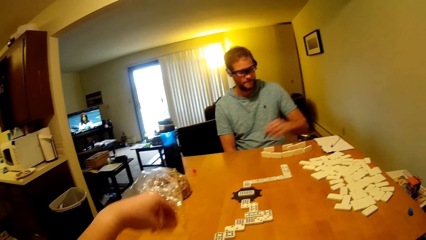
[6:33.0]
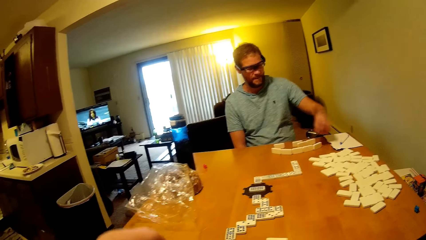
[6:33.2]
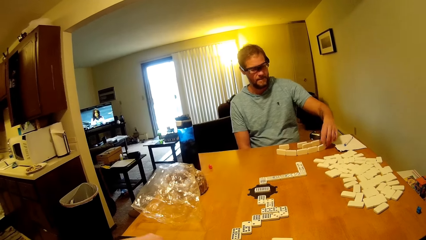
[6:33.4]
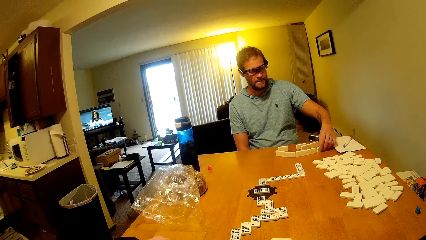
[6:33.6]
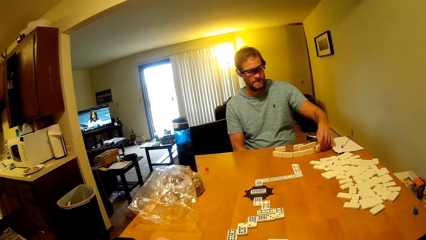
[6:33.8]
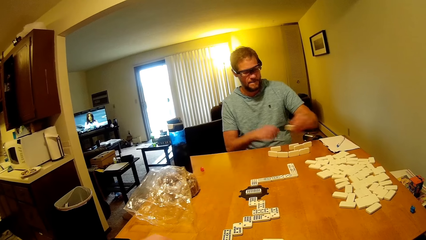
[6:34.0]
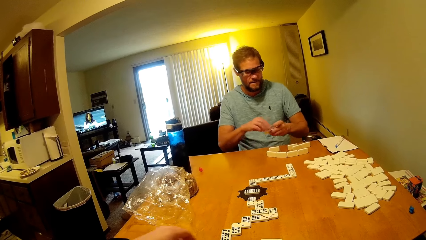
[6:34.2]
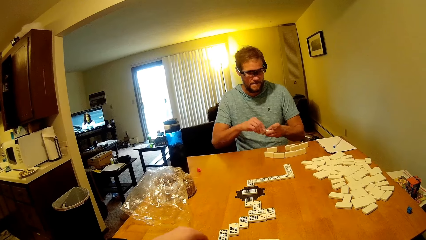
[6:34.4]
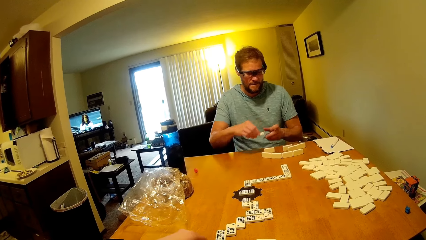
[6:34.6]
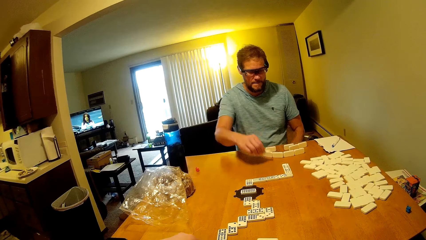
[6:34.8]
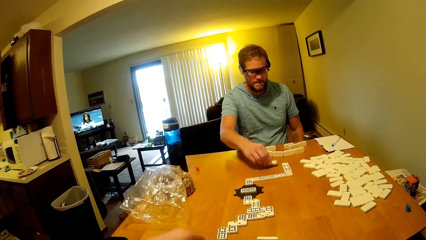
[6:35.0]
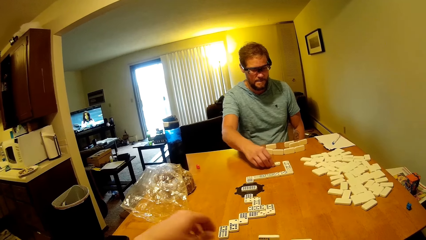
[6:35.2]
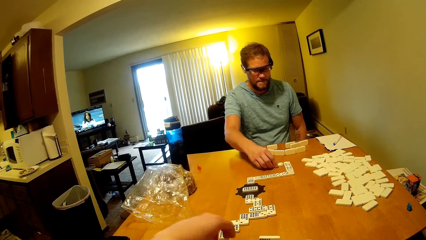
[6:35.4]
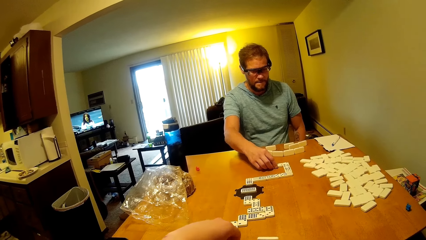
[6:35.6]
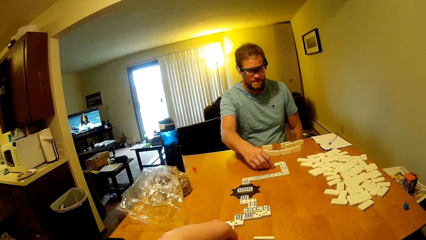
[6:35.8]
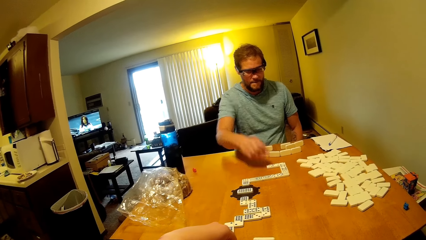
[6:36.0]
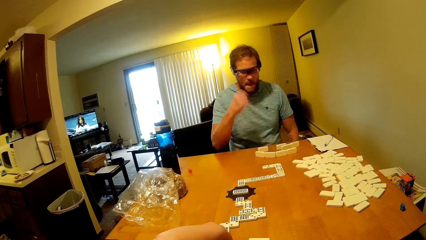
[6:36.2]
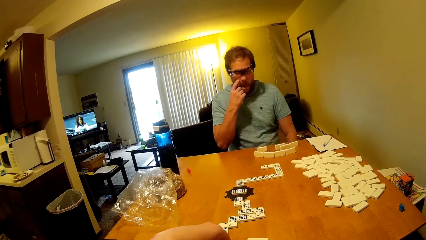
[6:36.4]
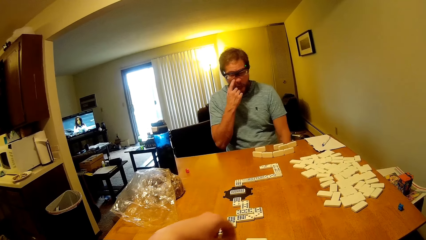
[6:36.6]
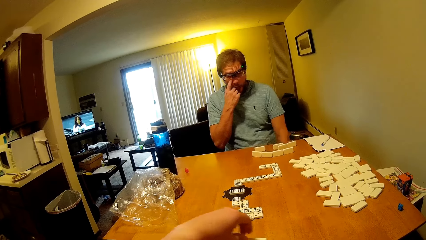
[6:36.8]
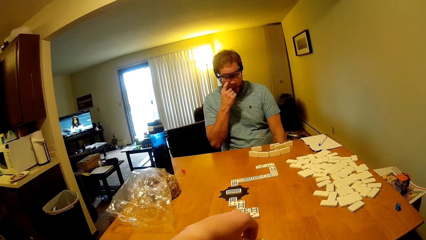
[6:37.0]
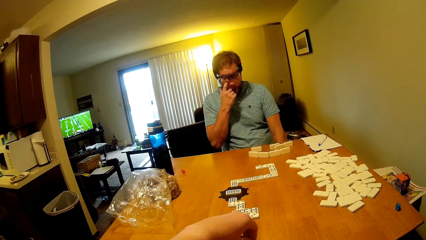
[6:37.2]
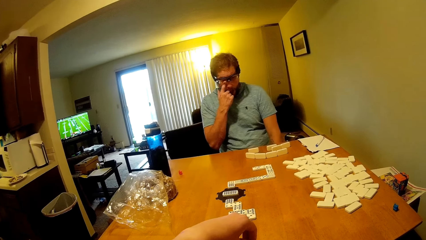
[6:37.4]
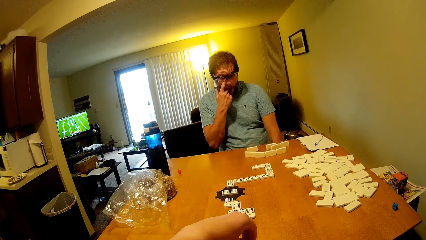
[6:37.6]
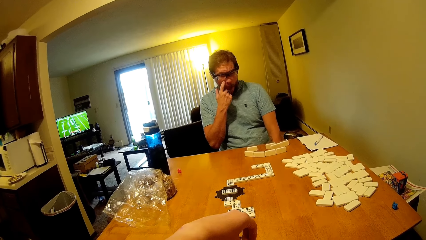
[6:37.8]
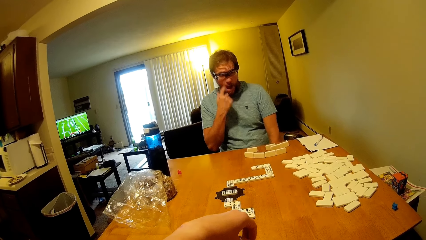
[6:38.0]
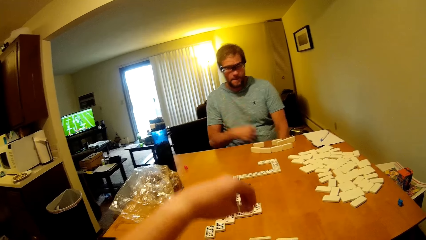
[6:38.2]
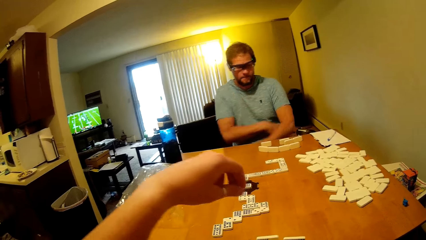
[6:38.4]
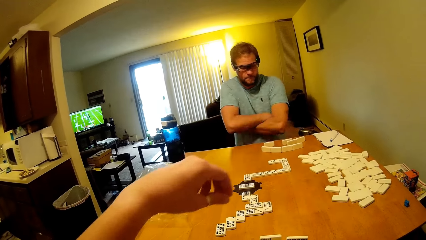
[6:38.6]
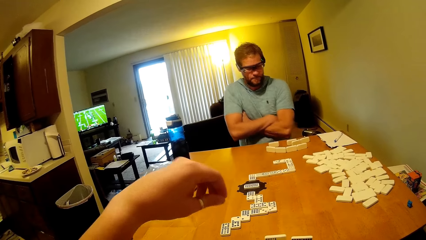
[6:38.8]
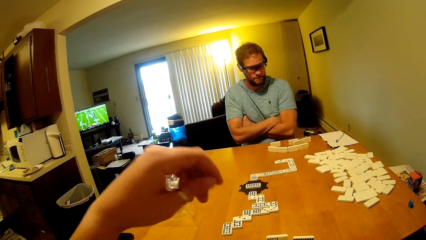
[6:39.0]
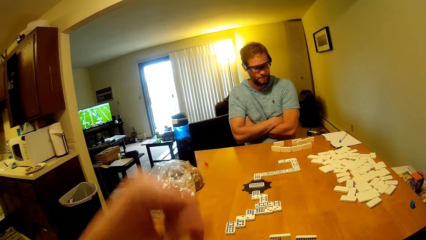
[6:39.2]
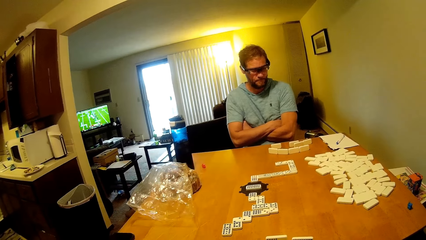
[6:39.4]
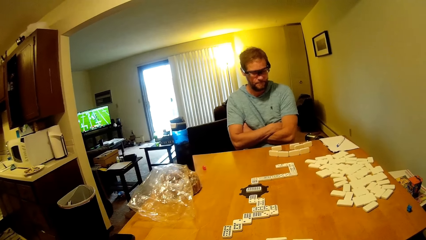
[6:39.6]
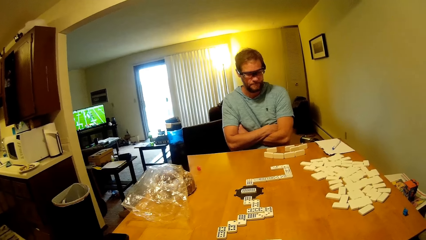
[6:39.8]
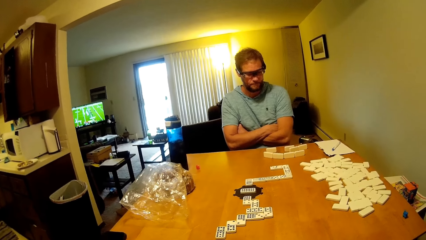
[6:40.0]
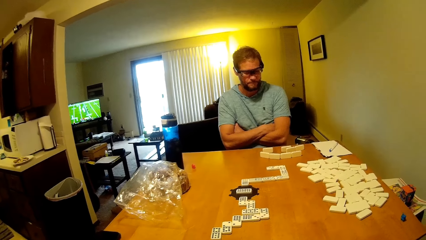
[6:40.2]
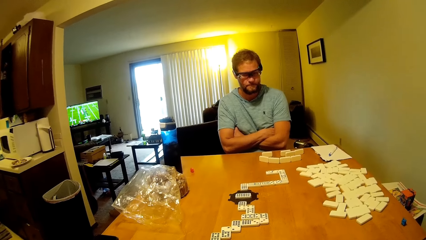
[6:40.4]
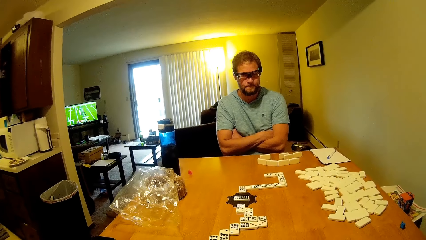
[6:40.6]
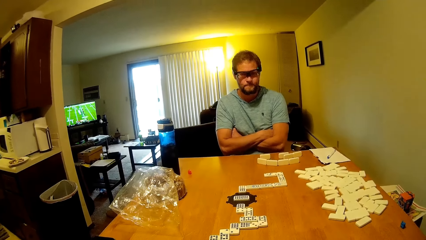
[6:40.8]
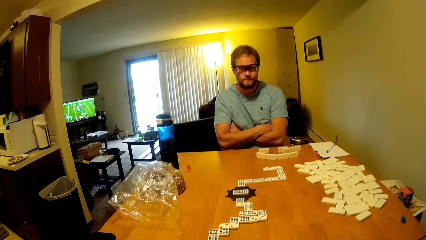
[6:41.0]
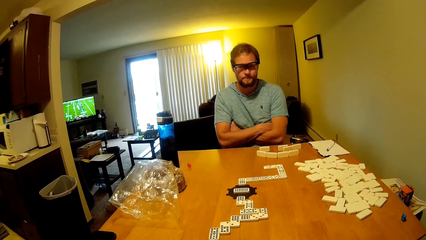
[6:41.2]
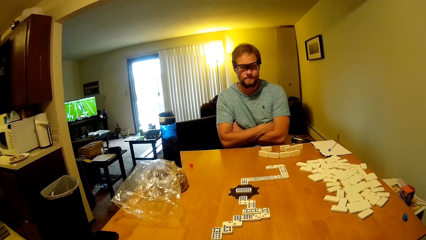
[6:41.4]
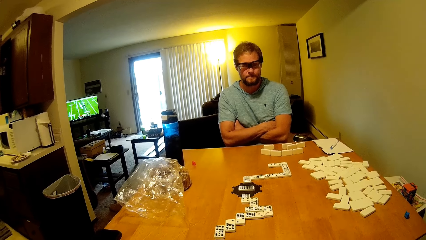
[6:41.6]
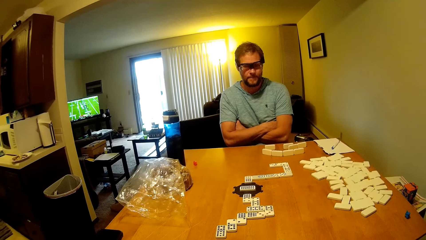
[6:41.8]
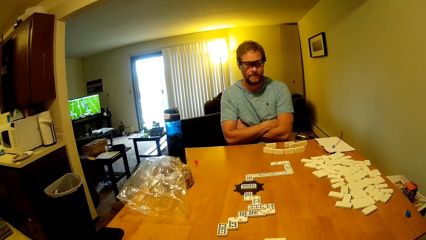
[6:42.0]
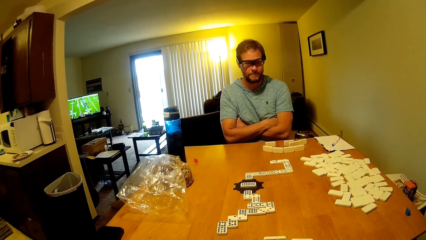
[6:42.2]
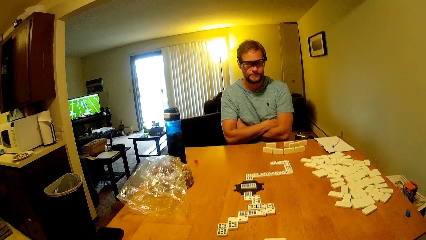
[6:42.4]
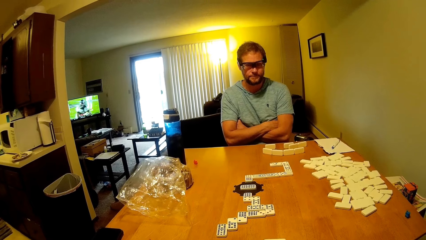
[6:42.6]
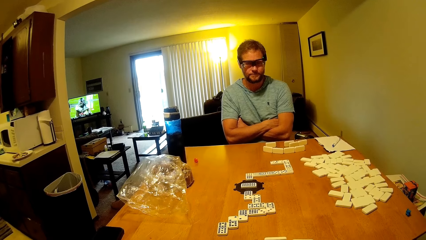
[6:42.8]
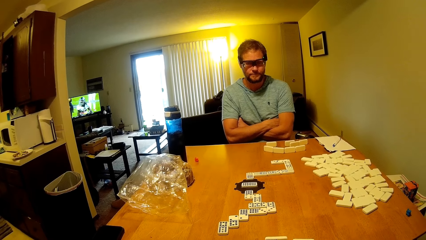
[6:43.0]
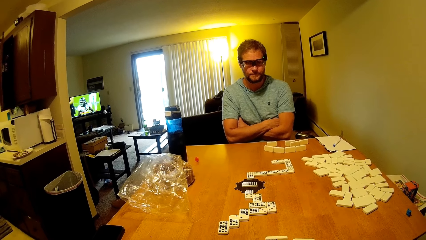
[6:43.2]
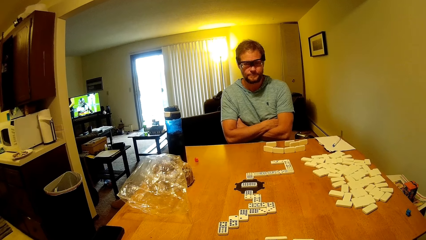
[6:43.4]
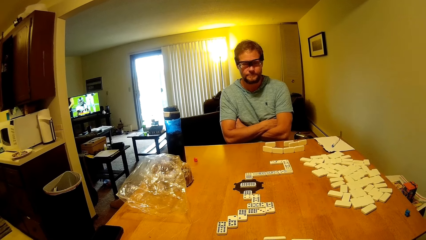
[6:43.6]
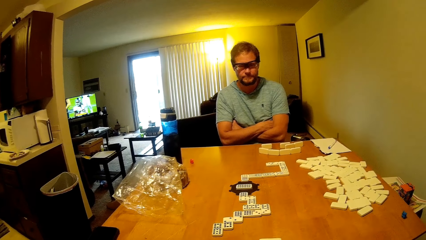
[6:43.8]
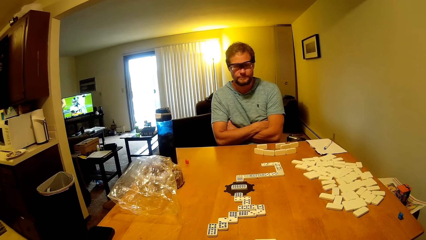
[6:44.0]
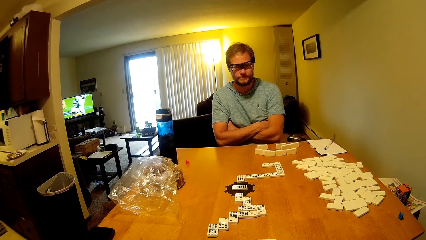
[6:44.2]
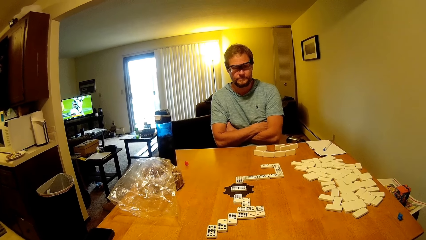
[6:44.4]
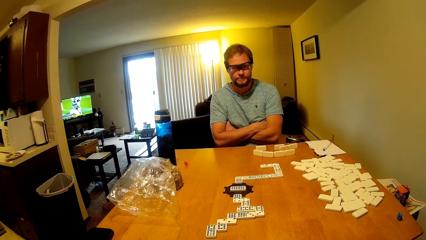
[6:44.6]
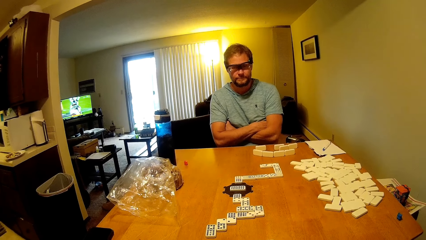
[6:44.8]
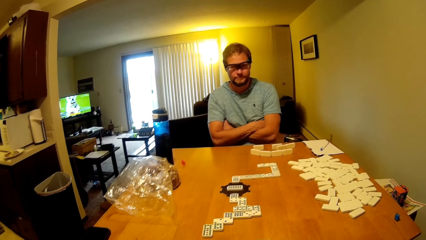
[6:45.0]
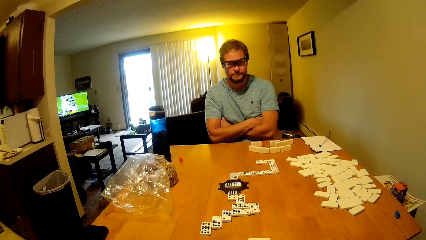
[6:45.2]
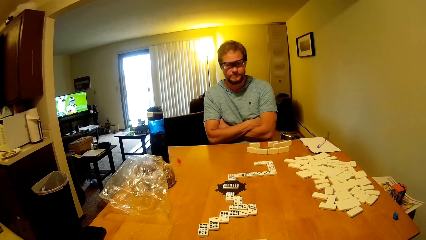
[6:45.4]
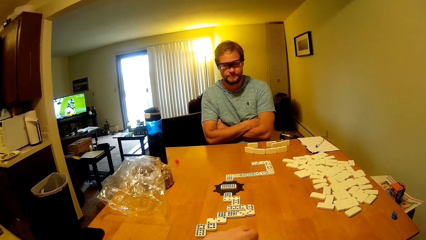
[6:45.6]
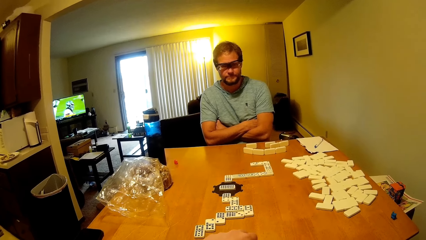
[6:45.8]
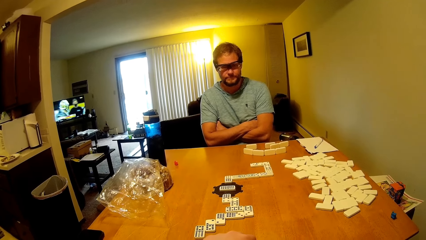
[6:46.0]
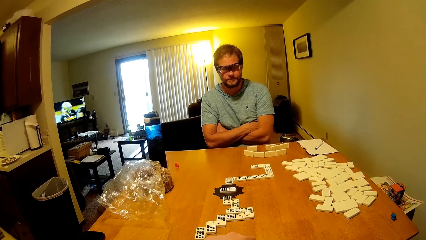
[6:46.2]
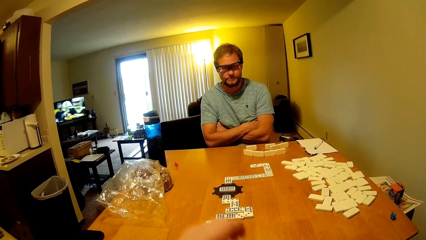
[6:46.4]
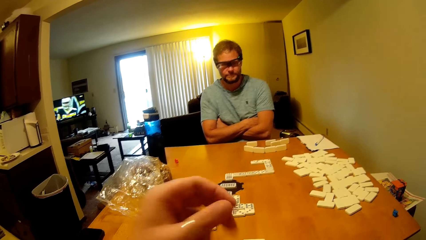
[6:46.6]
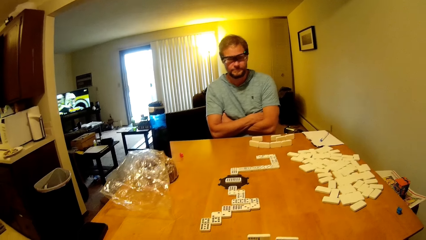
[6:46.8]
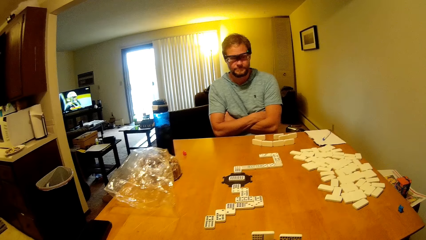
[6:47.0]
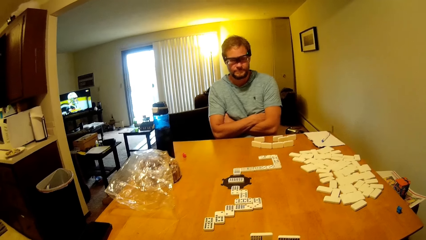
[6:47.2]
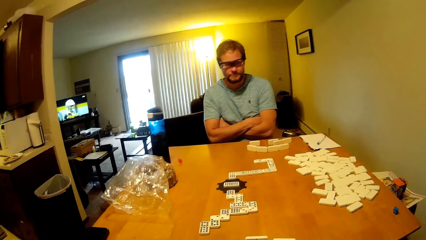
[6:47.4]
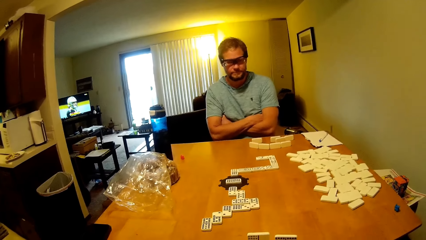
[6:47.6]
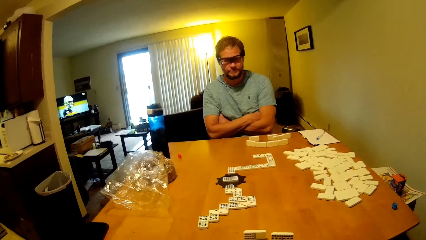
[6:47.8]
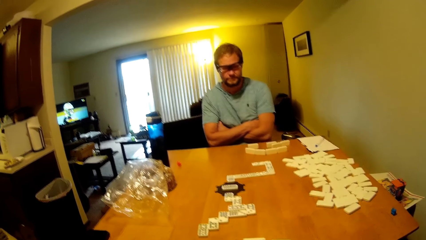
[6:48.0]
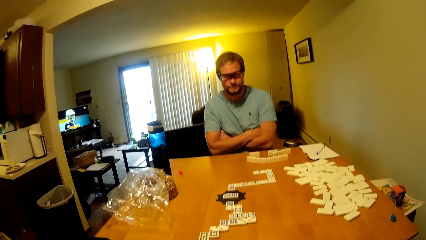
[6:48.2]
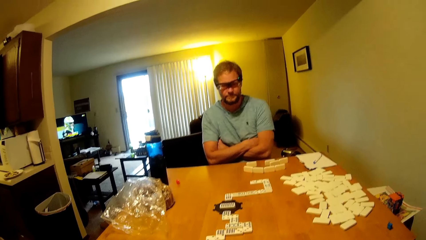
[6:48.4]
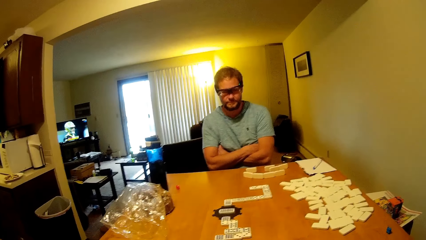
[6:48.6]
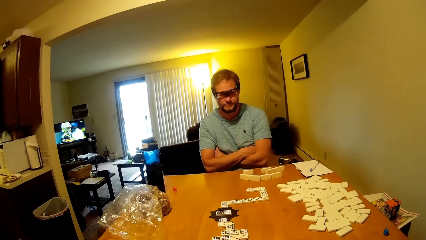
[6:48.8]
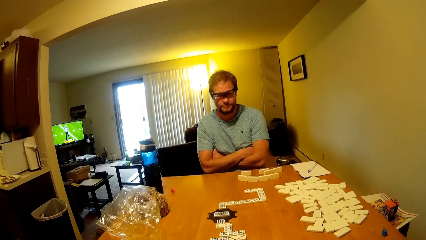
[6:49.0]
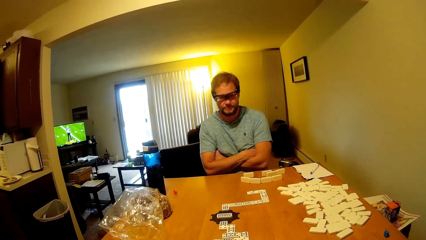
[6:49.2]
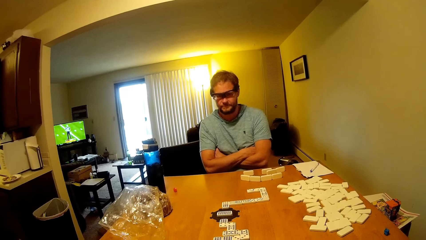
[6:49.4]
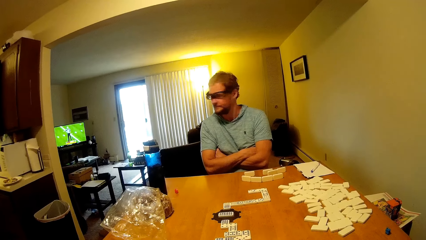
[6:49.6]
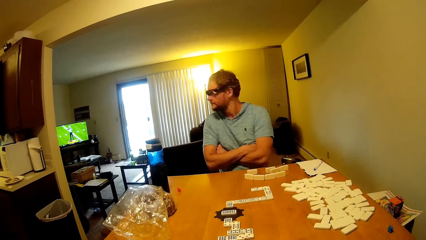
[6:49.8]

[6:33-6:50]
A man picks up the domino on the table. The camera wearer picks up the domino on the table. The man puts the domino on the table and looks at the dominoes game. The camera wearer puts the domino on the table. The man looks at the dominoes game. The camera wearer puts the domino on the table.
